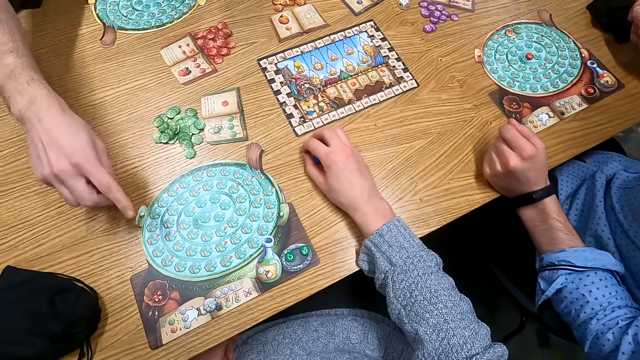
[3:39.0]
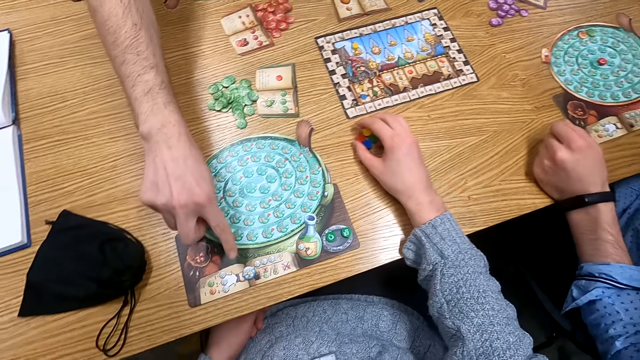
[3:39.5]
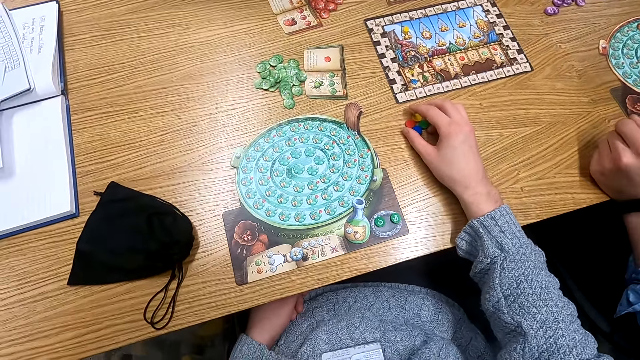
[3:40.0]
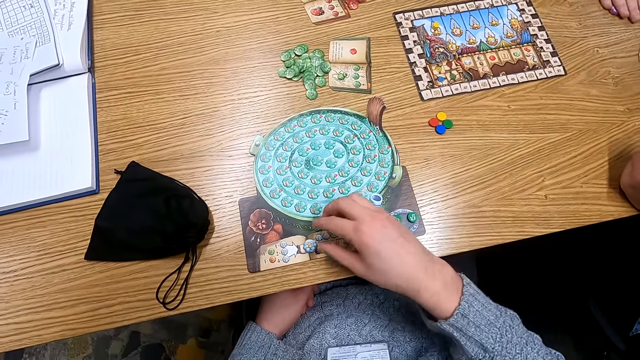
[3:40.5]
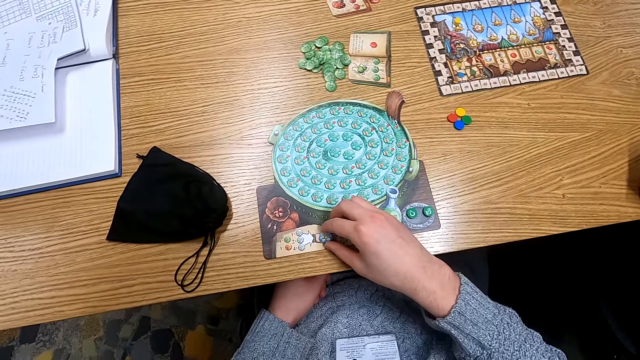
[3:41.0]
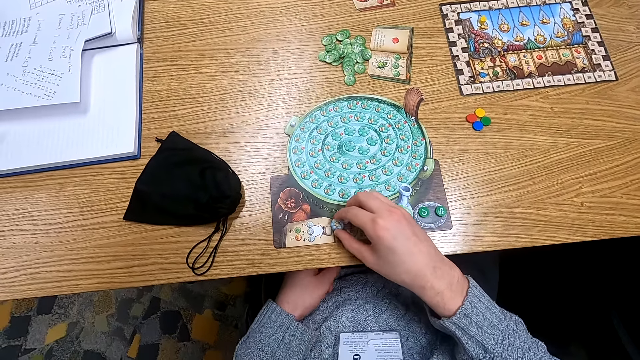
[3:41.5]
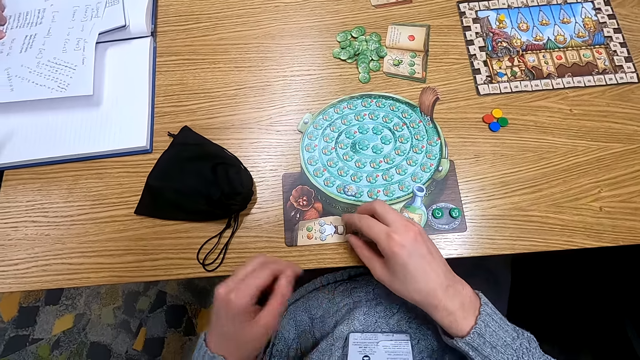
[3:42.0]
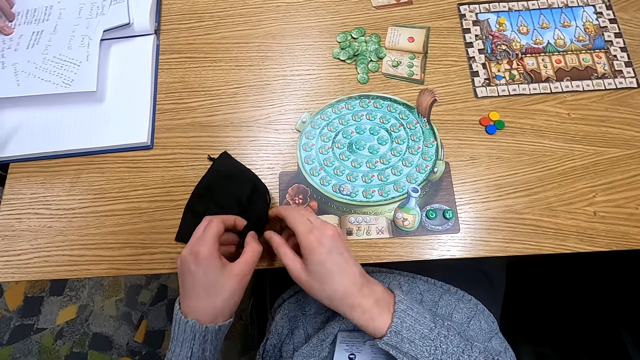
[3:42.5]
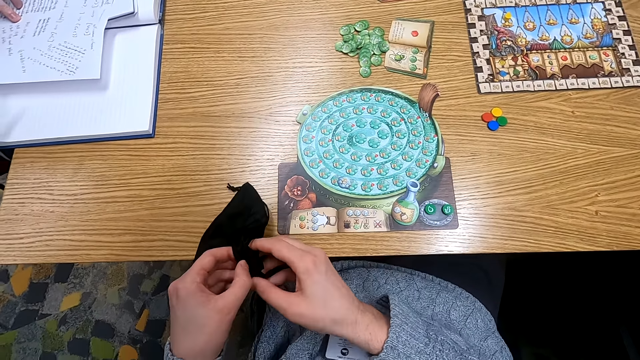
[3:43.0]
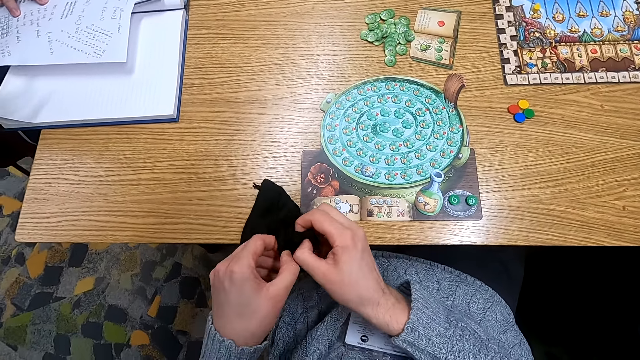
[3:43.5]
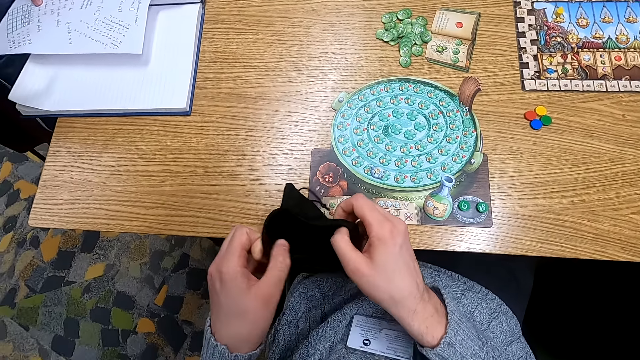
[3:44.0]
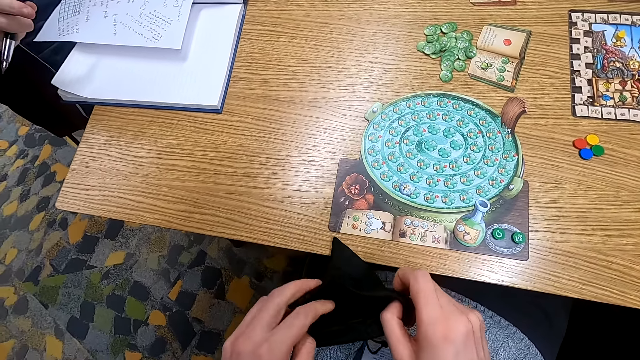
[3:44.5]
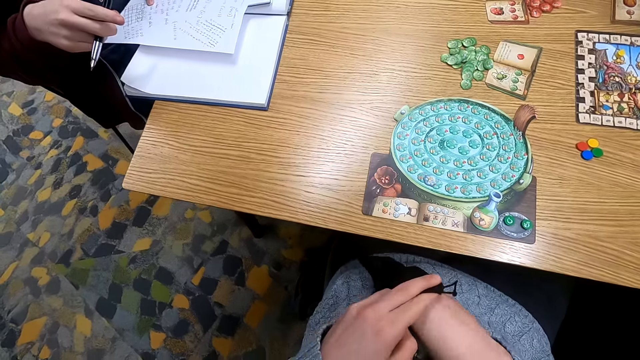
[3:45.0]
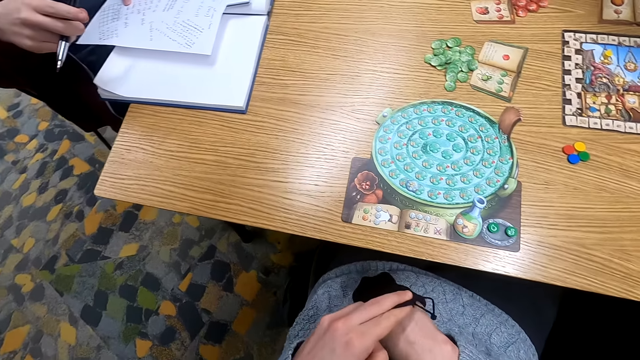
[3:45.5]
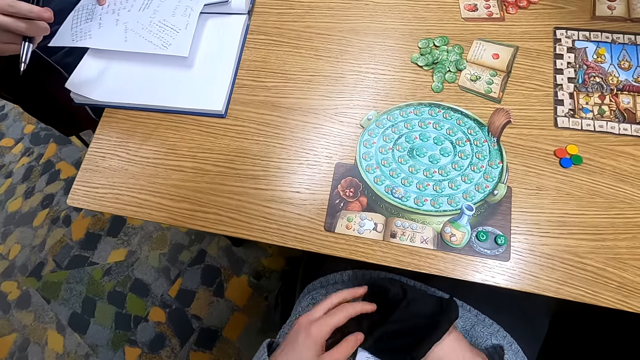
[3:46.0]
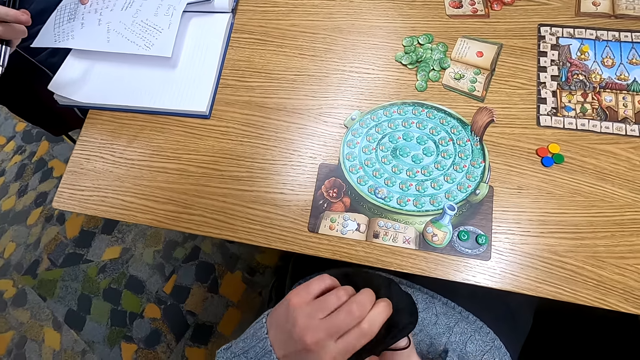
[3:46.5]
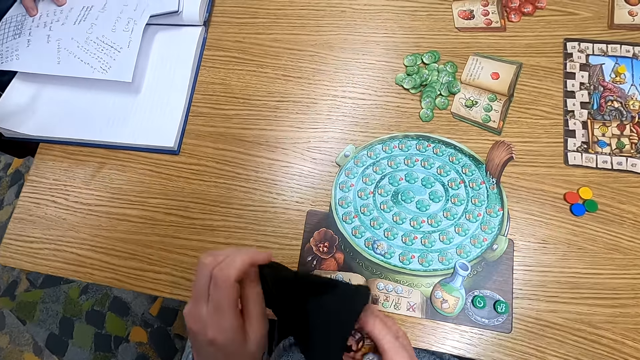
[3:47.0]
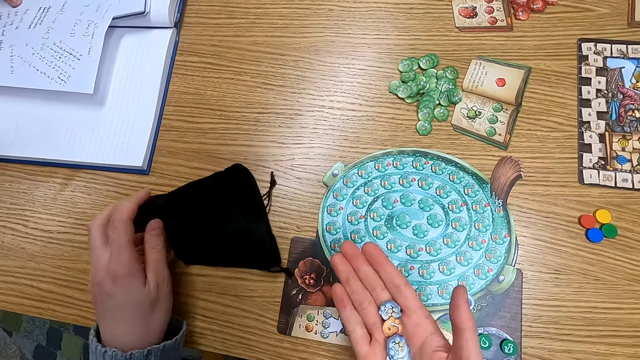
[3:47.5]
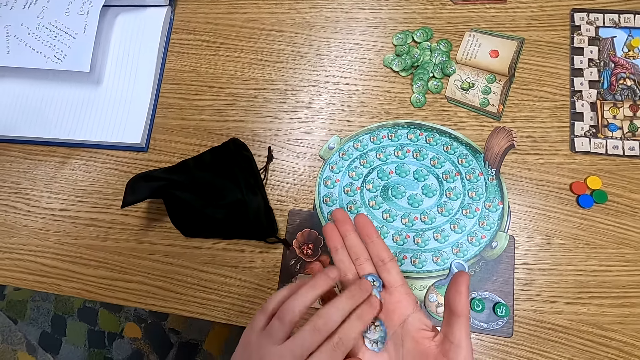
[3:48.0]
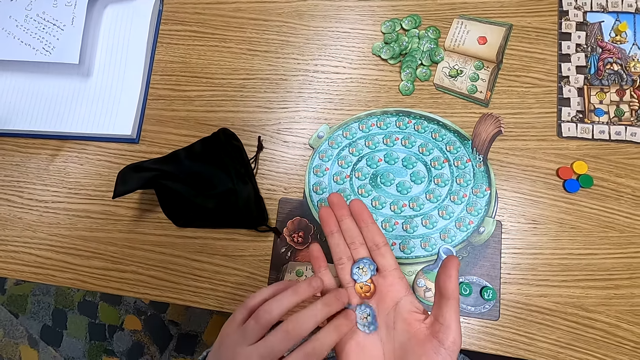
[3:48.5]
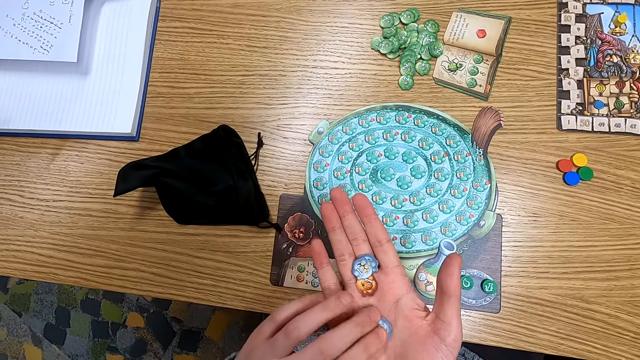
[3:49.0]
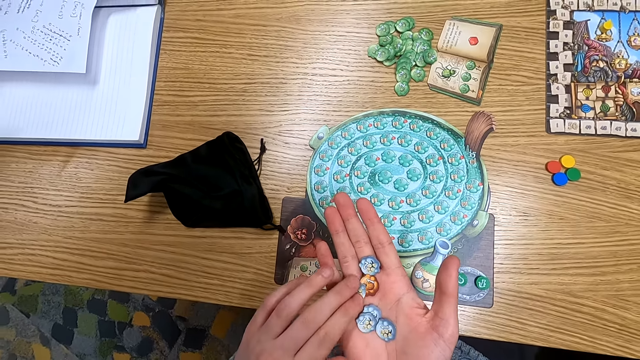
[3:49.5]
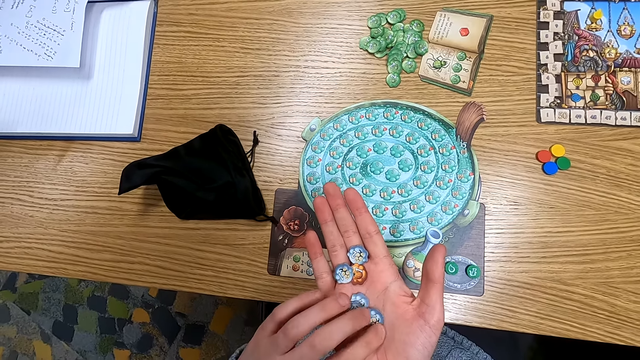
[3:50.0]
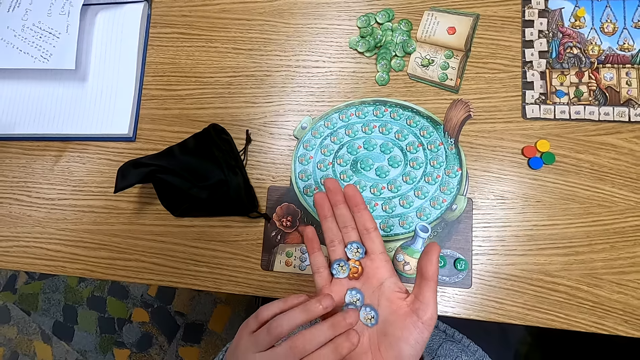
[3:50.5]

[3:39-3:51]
A man picks up something on the table. The camera wearer turns to the side. They hold something on the table. They pick up a counter. They pick up a cloth bag on the table. They open the cloth bag. They turn to the side. They put a hand in the cloth bag. They turn to the side. They pick up counters from the bag. They pick up the cloth bag on the table.

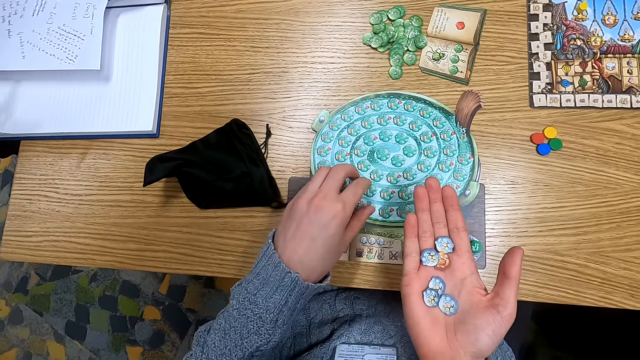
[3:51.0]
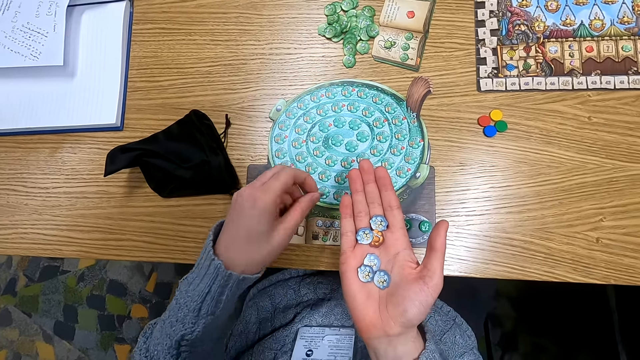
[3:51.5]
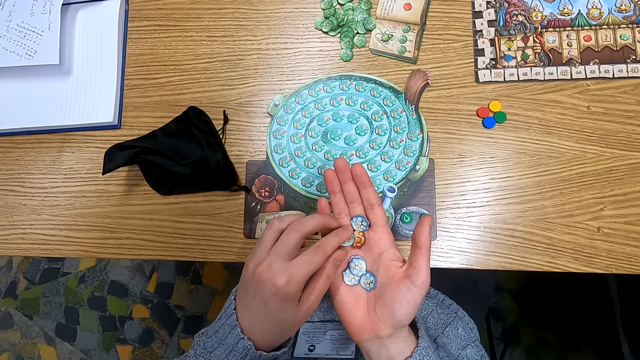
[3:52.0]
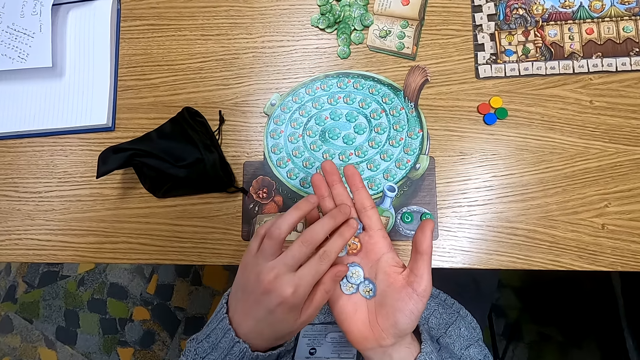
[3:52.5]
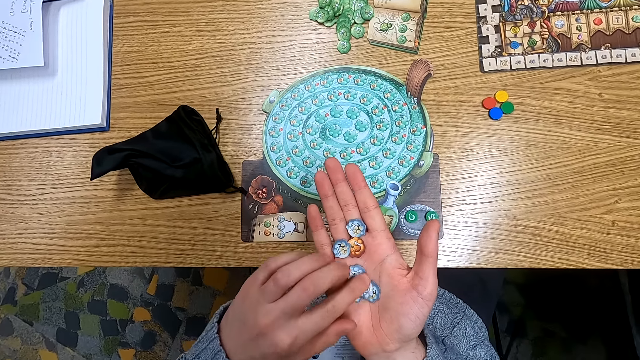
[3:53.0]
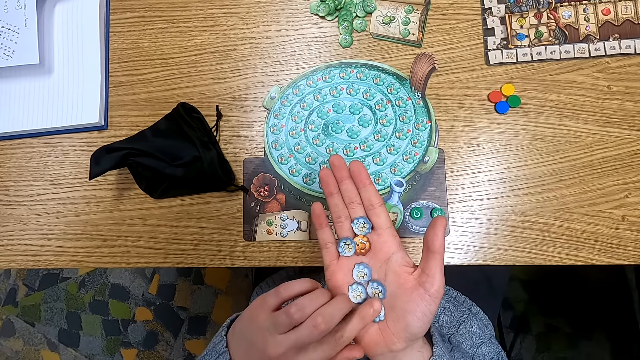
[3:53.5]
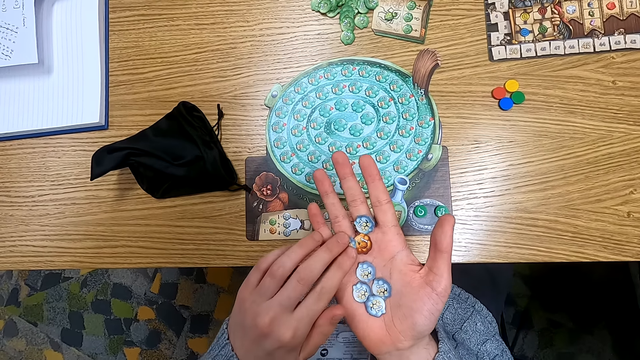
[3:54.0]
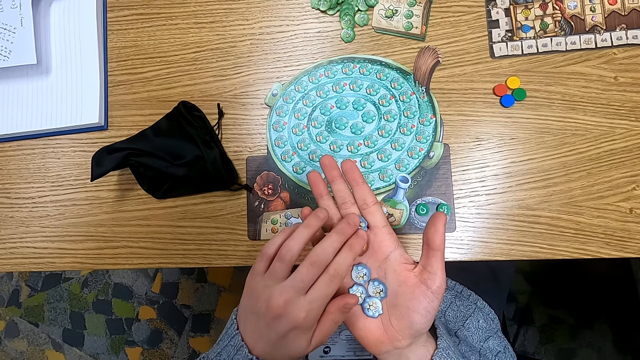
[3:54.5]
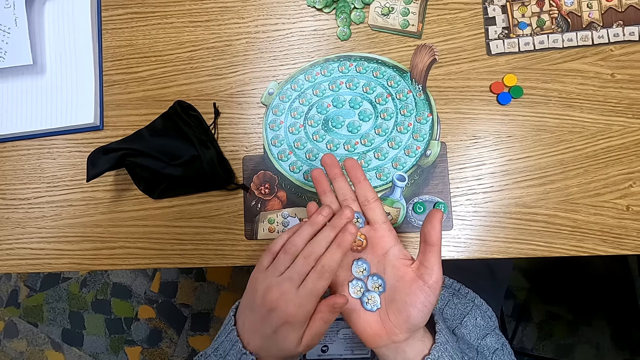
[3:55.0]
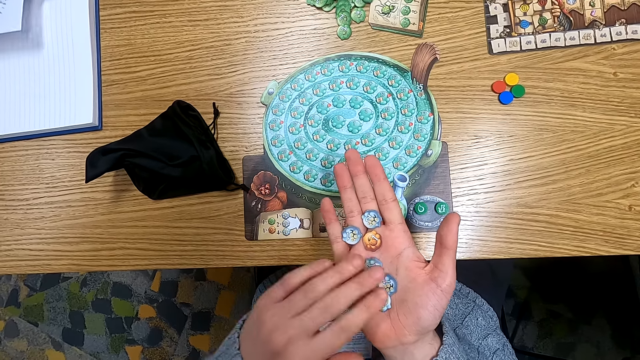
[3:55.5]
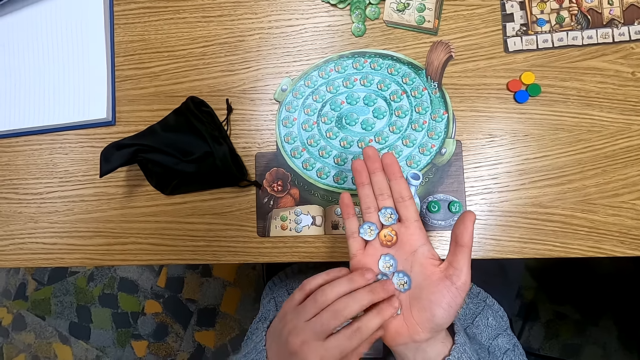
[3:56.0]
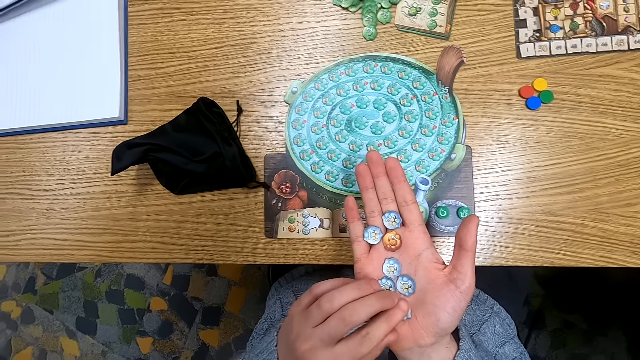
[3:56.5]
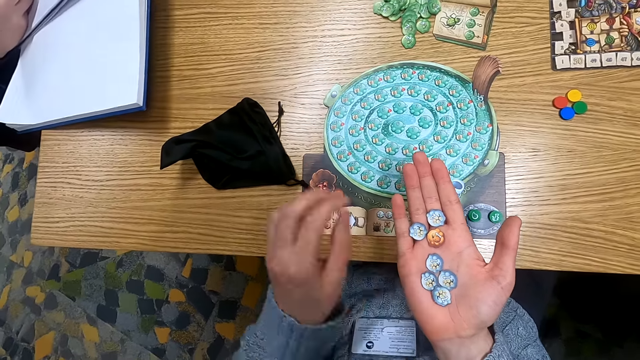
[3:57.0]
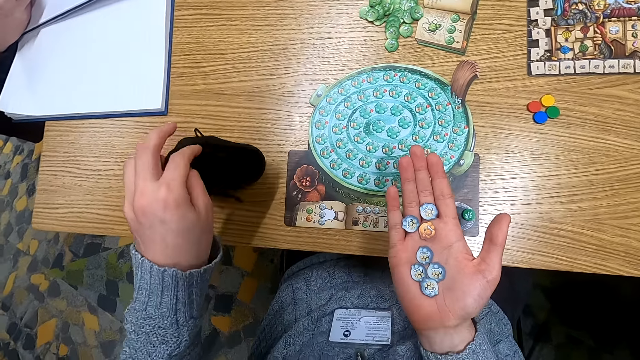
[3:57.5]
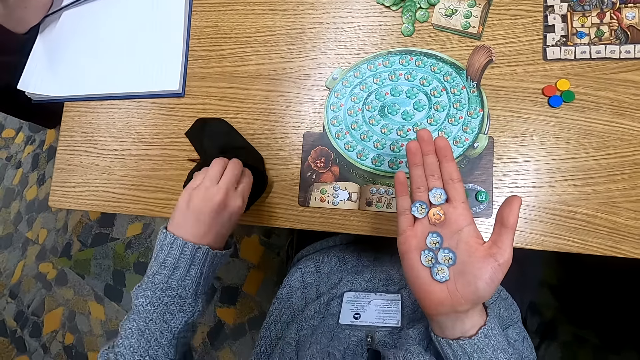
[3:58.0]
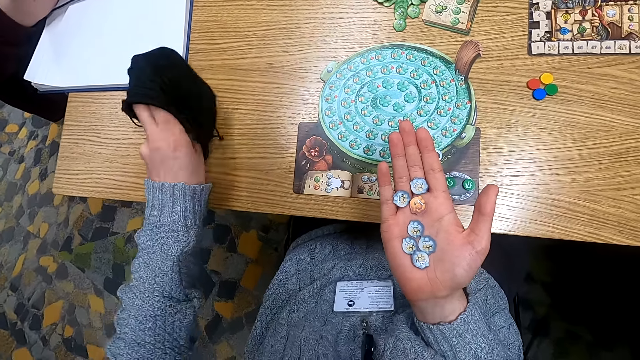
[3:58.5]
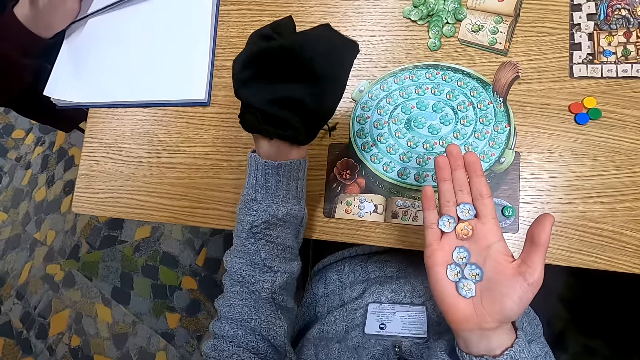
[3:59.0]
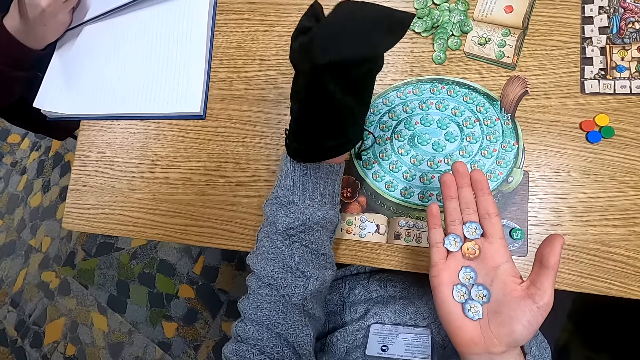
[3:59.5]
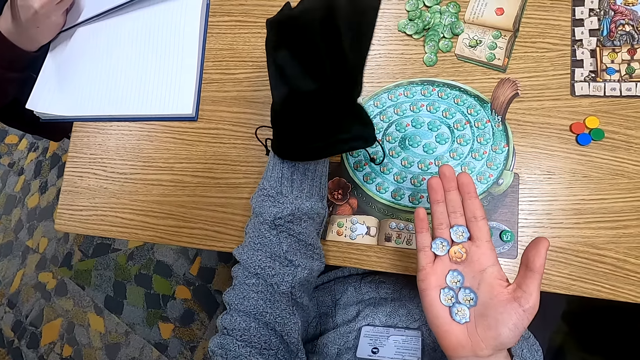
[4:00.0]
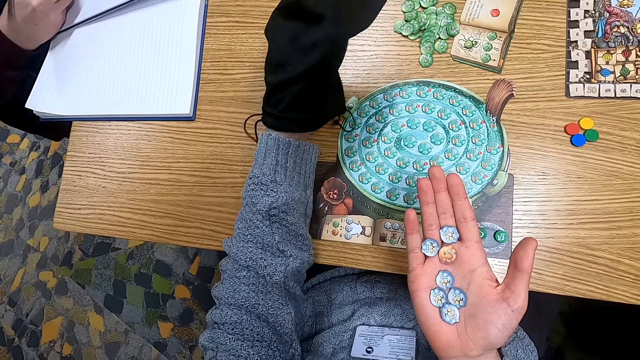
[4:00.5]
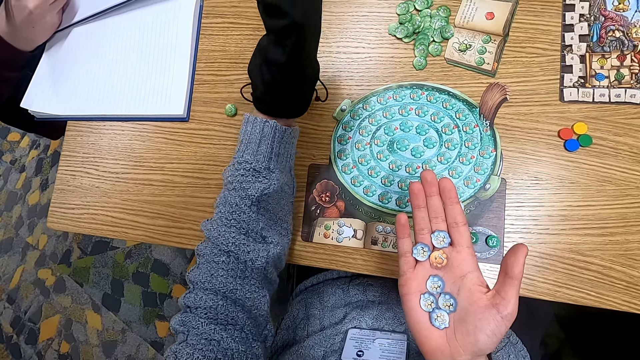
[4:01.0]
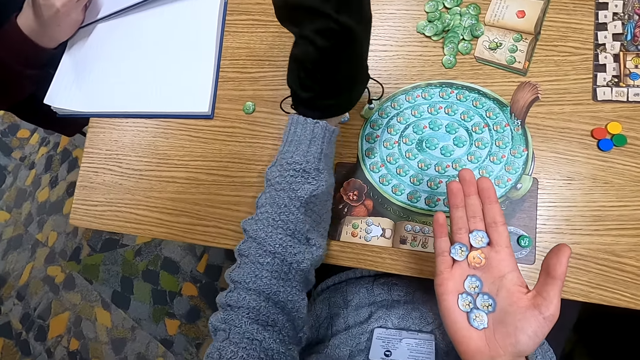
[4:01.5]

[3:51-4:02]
The camera wearer holds something on the table. They put a counter on the hand. They hold a cloth bag. They pick up the bag. They put a hand in the cloth bag.
